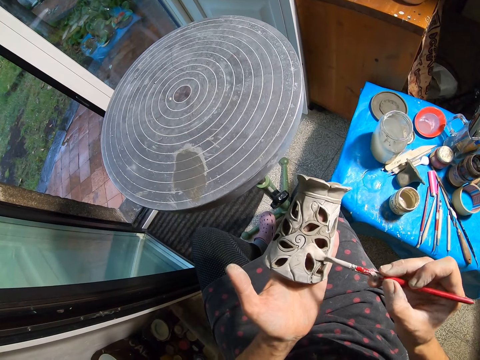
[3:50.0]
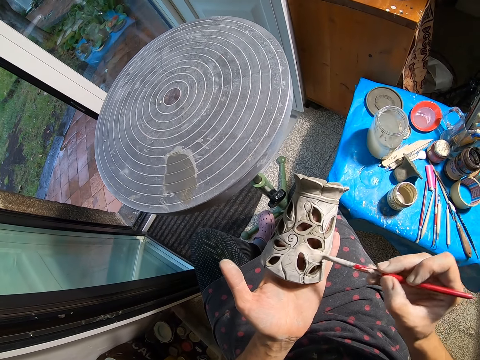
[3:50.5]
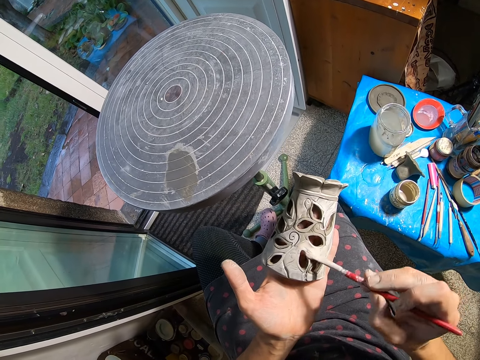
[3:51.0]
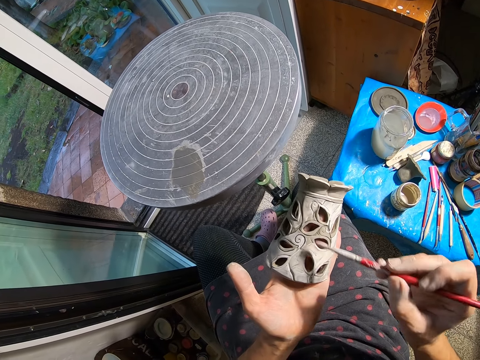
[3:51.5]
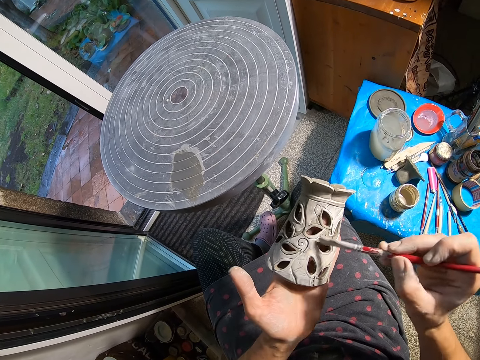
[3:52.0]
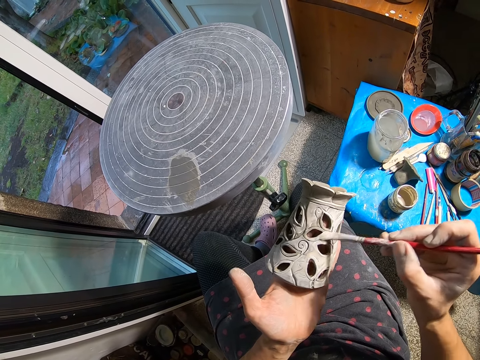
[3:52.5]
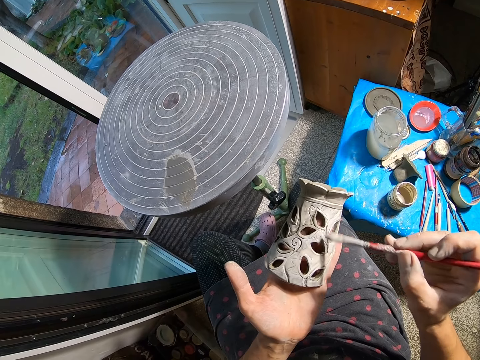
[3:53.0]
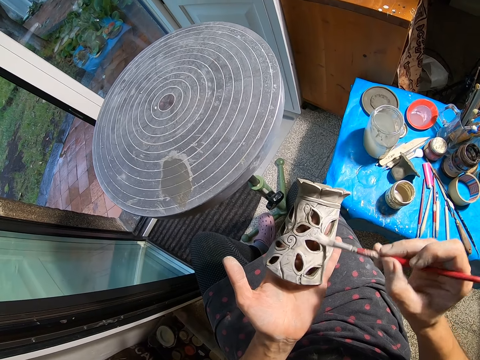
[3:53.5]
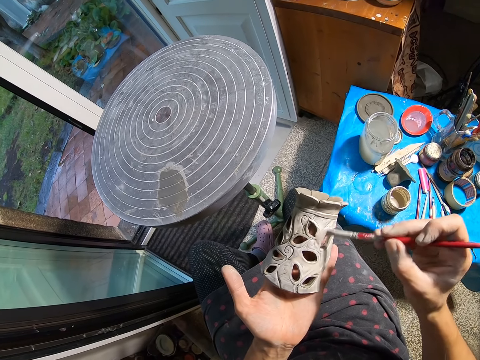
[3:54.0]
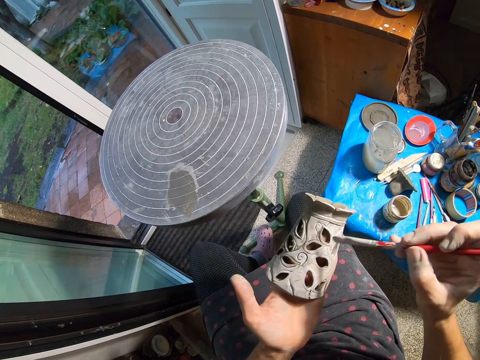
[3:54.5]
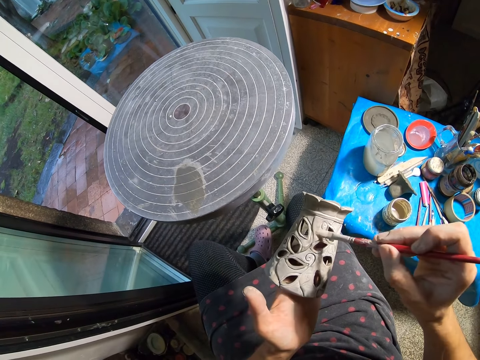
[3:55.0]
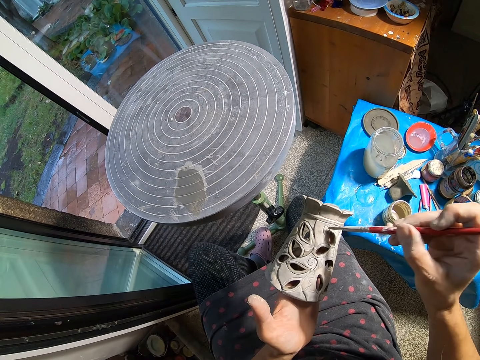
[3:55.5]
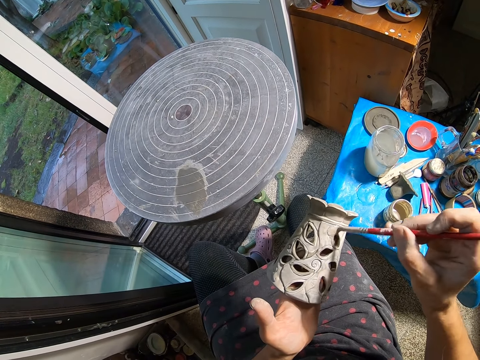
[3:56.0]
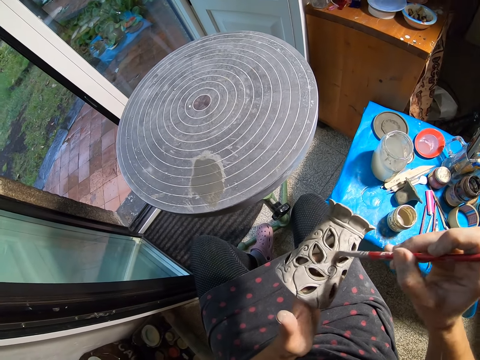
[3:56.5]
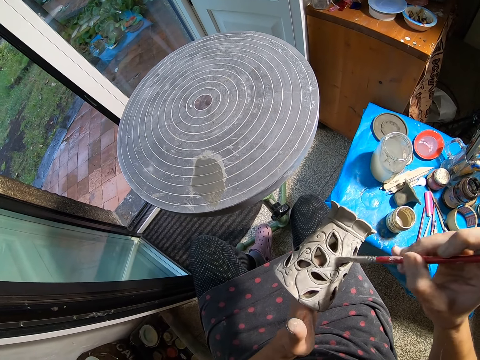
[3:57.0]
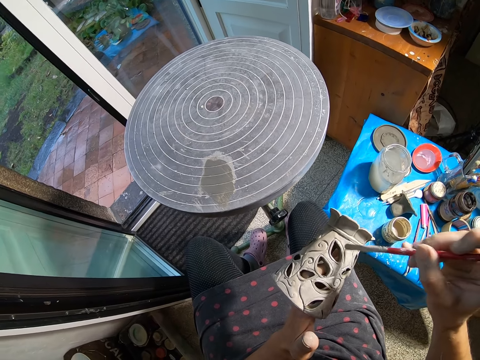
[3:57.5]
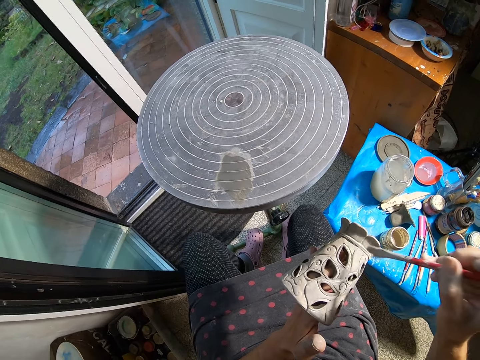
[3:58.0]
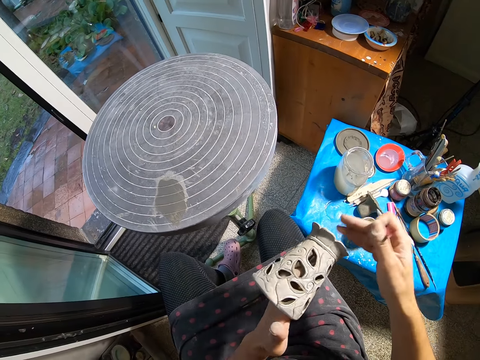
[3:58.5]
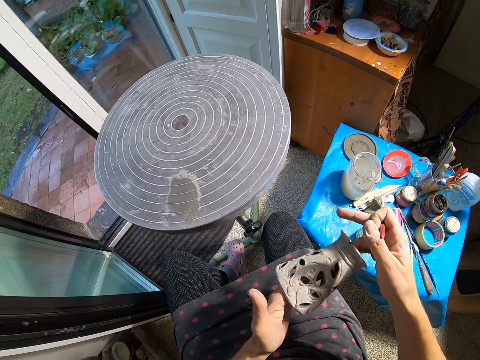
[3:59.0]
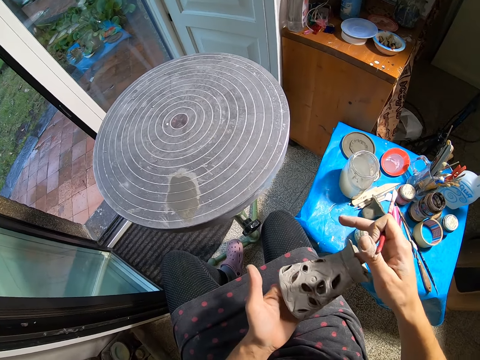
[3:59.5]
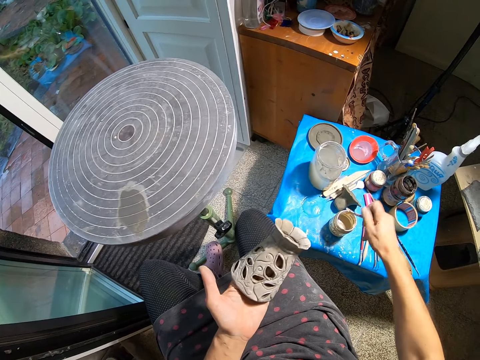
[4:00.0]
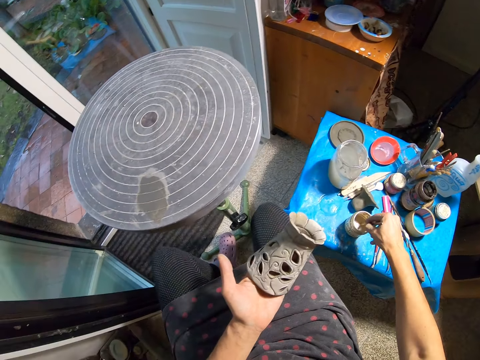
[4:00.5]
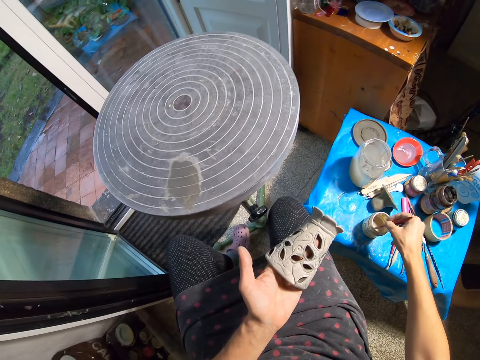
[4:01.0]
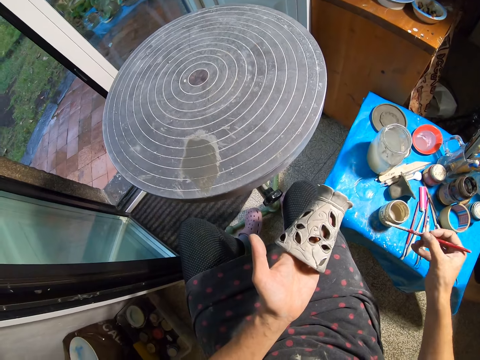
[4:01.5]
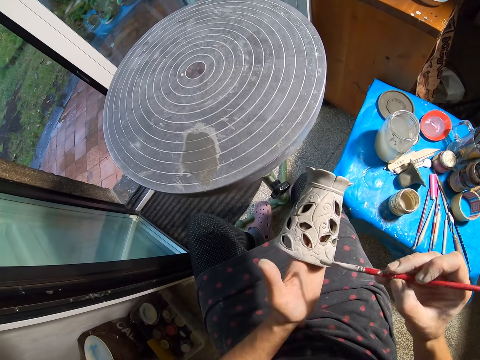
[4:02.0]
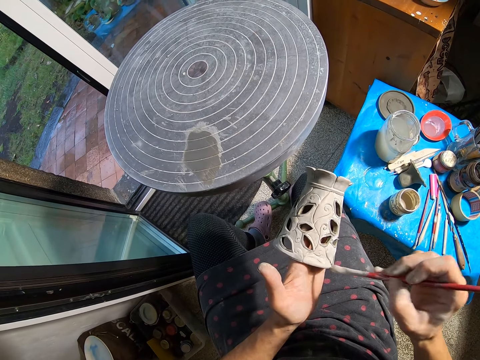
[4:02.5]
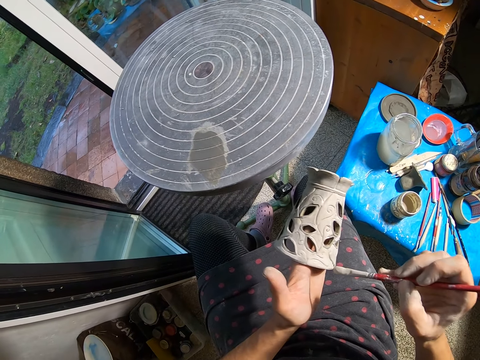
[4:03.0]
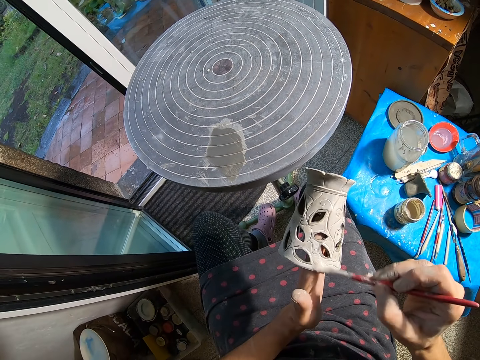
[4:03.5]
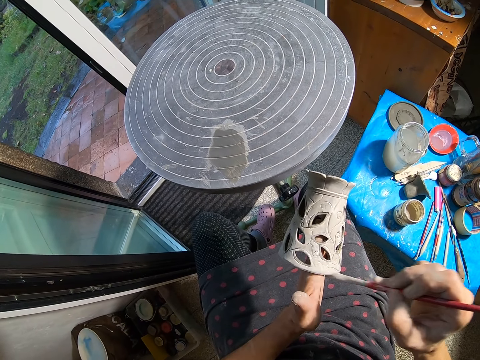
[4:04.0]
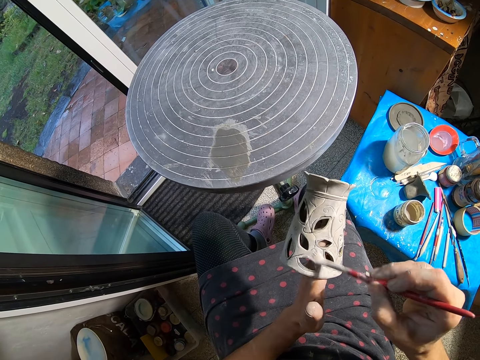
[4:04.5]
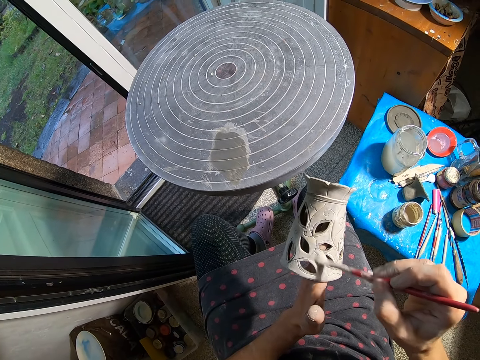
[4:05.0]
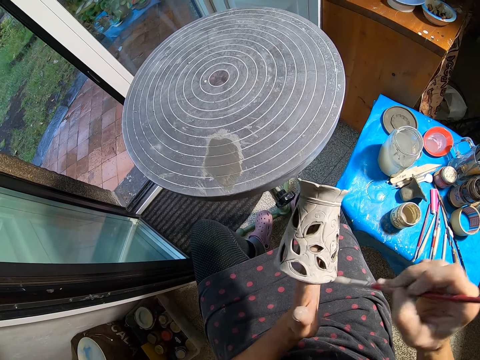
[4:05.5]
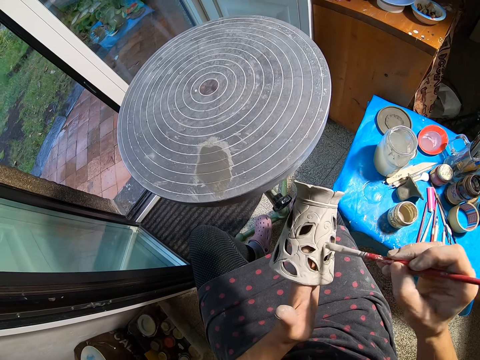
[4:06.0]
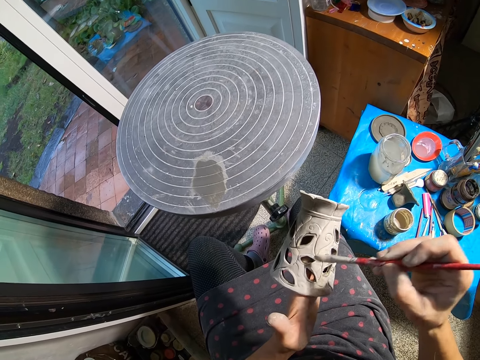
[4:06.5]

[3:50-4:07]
The camera wearer paints the craft with the brush in his right hand. He inserts the brush into the container with his right hand. He paints the craft with the brush in his right hand.

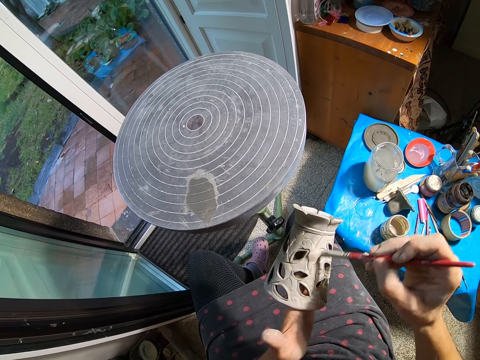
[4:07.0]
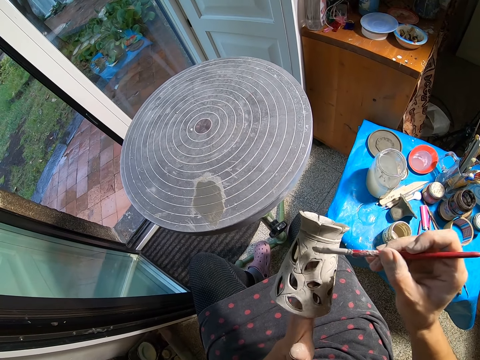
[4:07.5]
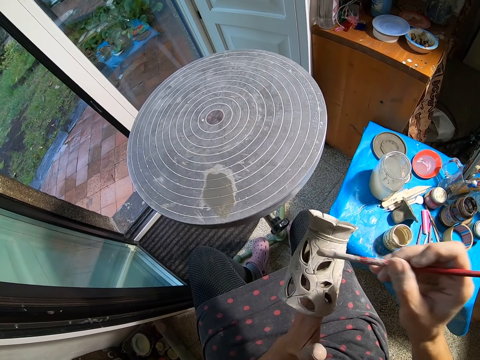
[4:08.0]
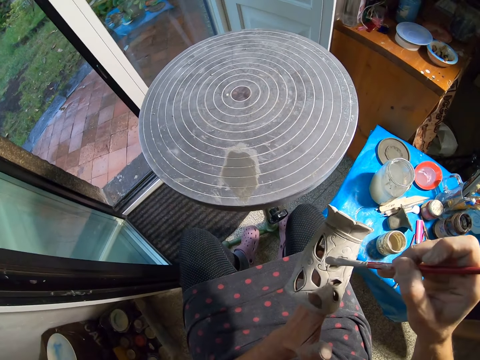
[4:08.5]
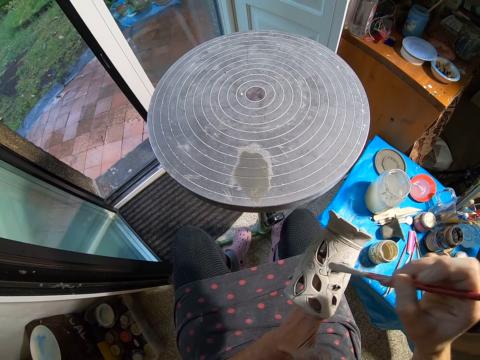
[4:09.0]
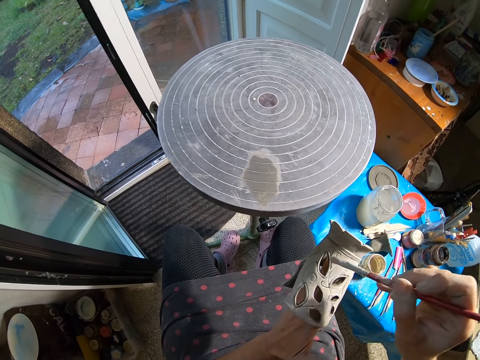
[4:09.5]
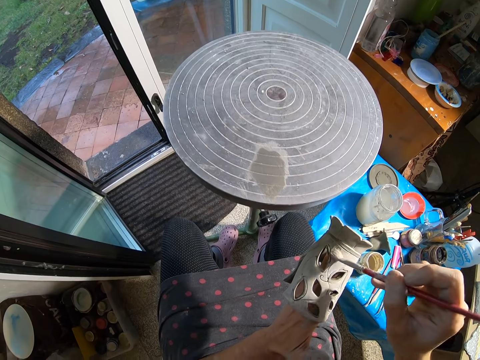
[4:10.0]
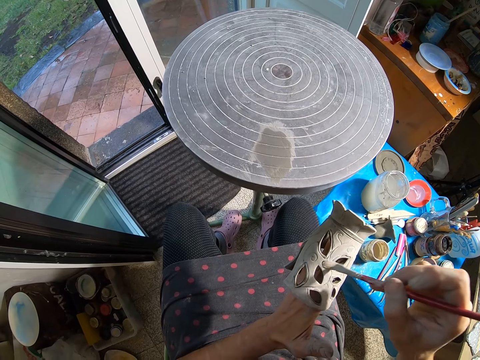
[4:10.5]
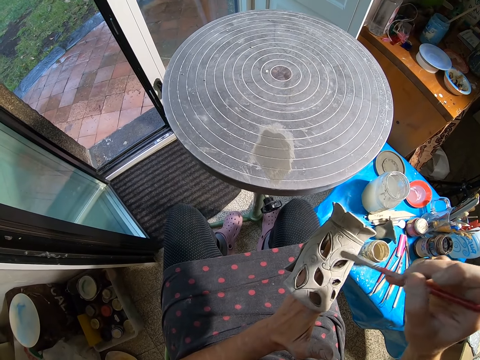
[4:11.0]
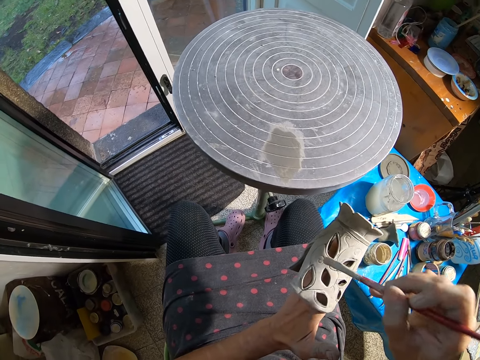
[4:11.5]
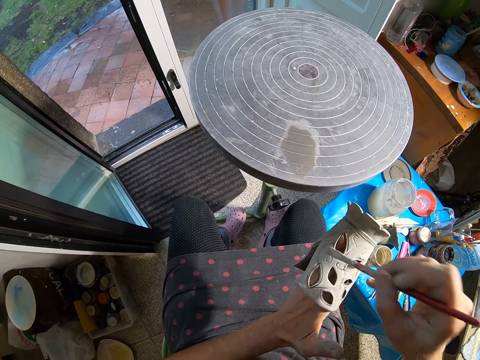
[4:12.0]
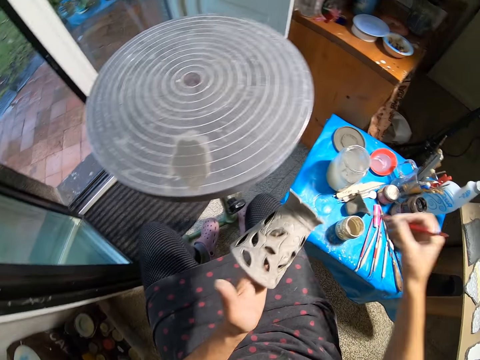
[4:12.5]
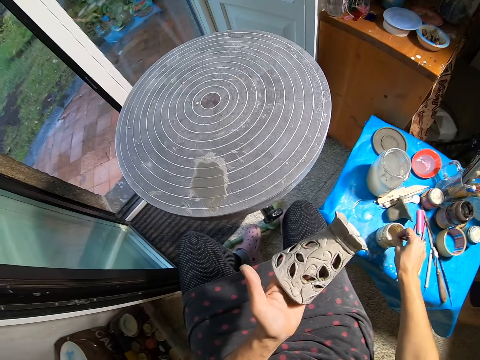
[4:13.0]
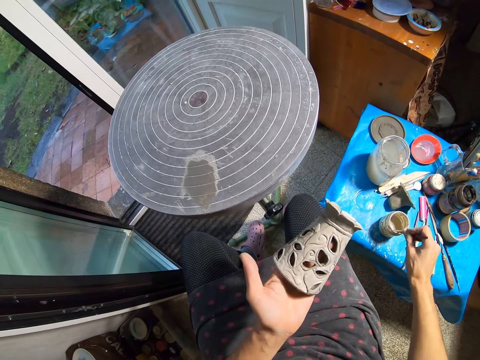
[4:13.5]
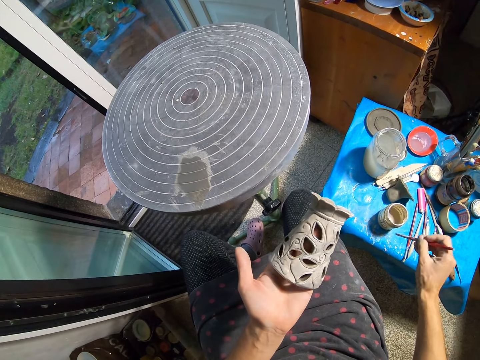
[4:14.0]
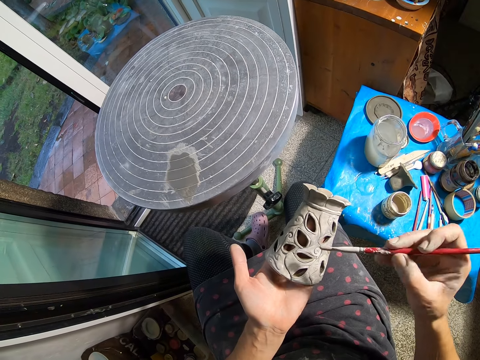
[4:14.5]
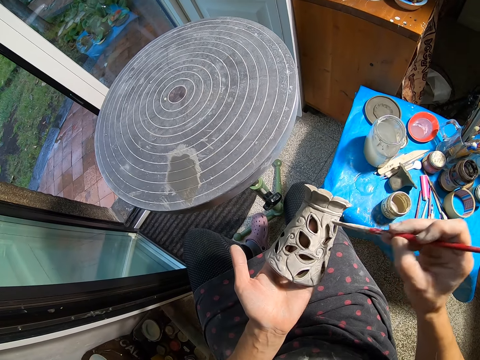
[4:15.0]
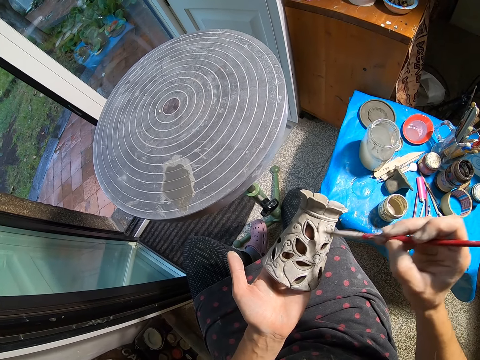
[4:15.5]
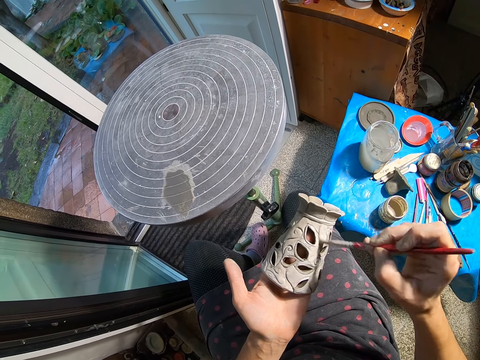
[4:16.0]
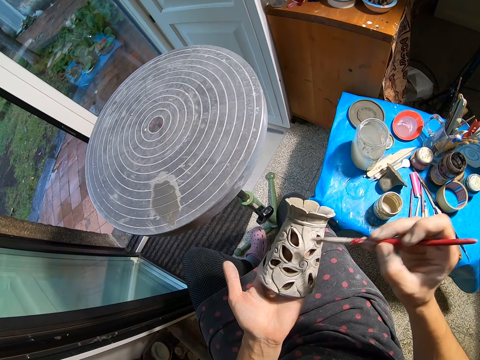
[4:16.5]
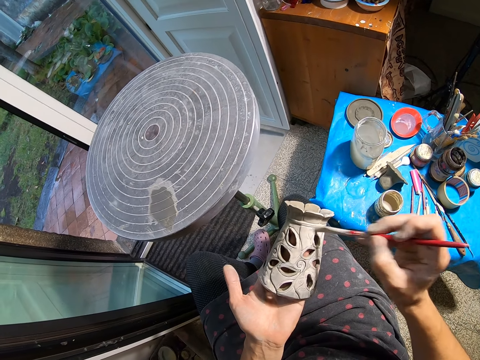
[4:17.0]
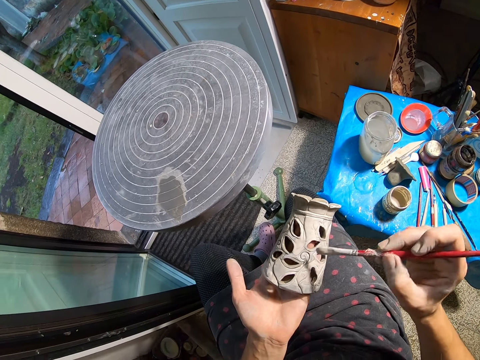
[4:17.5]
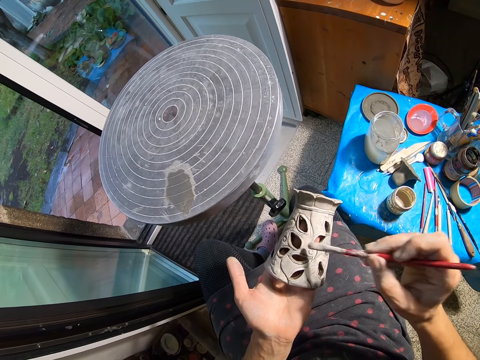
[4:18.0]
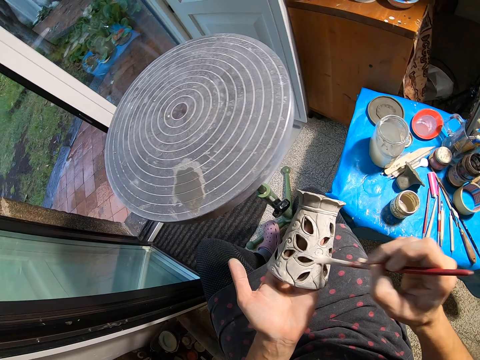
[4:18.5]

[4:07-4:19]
The camera wearer inserts the brush into the container with his right hand. He paints the craft with the brush in his right hand.
